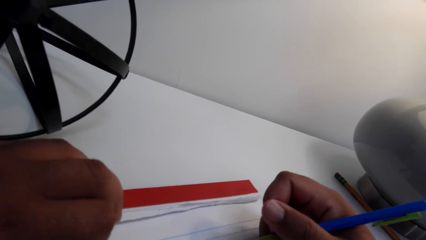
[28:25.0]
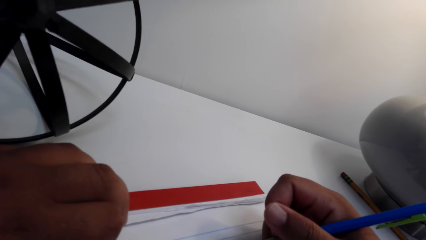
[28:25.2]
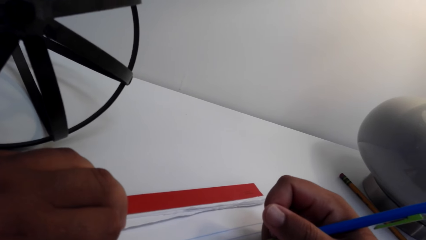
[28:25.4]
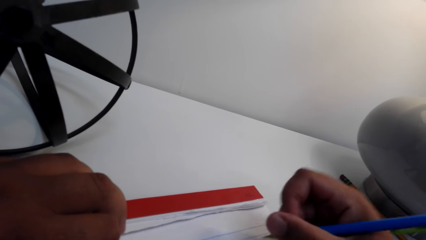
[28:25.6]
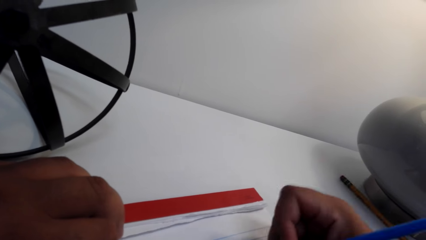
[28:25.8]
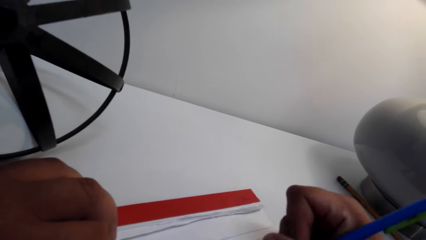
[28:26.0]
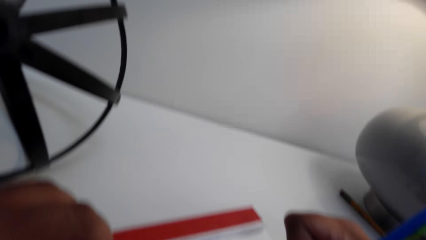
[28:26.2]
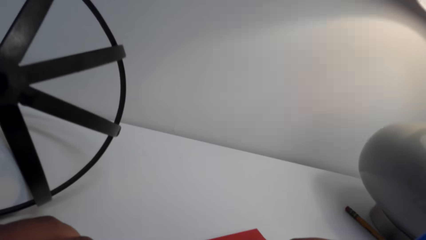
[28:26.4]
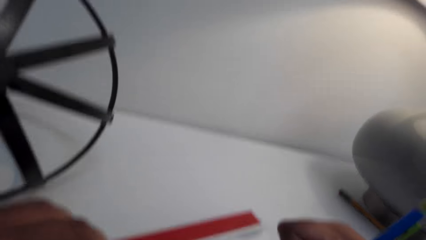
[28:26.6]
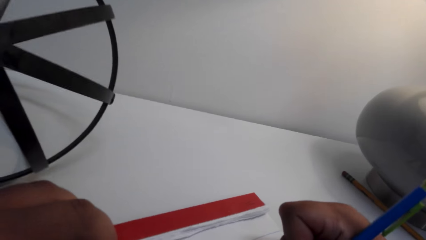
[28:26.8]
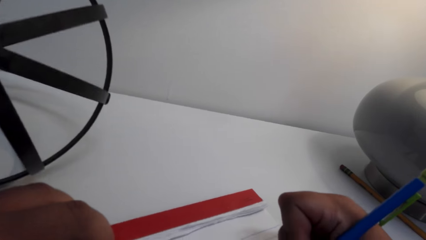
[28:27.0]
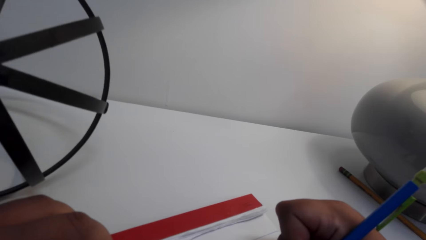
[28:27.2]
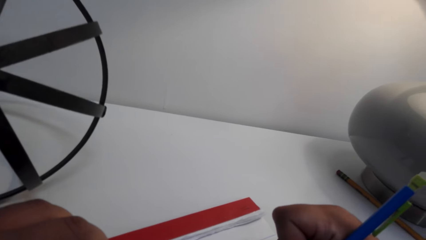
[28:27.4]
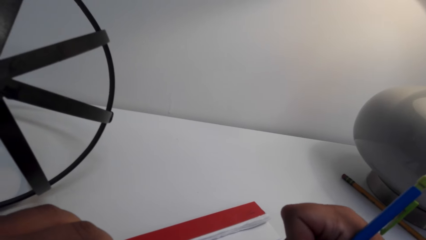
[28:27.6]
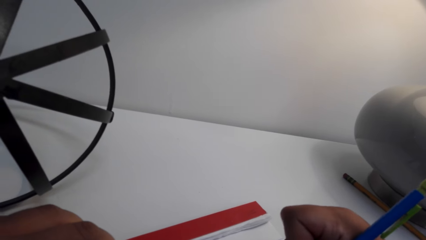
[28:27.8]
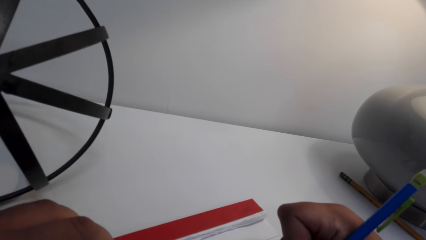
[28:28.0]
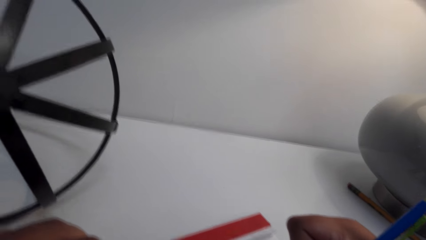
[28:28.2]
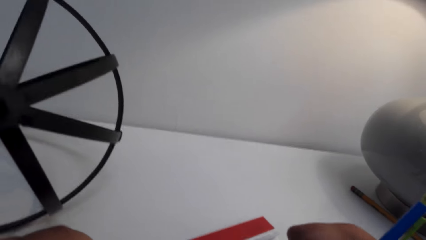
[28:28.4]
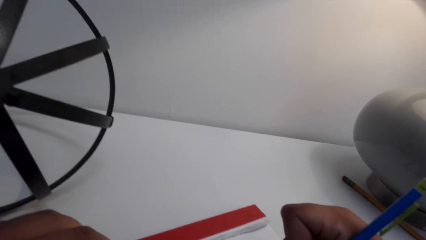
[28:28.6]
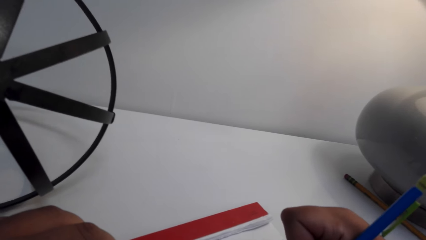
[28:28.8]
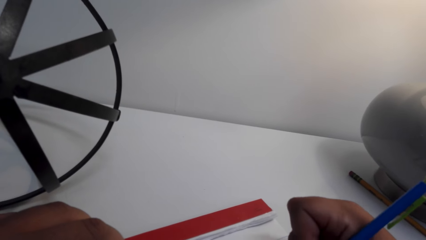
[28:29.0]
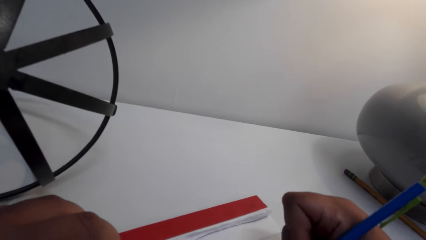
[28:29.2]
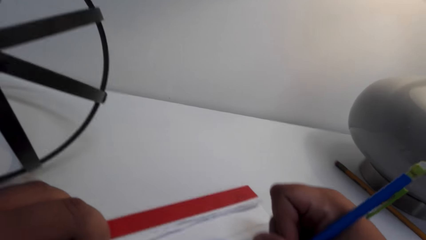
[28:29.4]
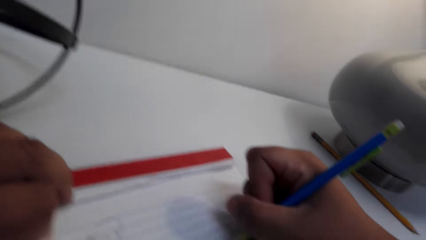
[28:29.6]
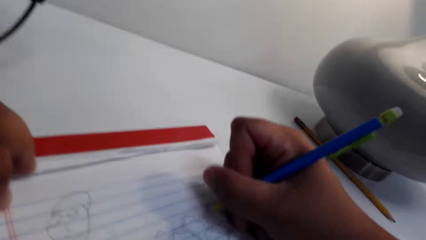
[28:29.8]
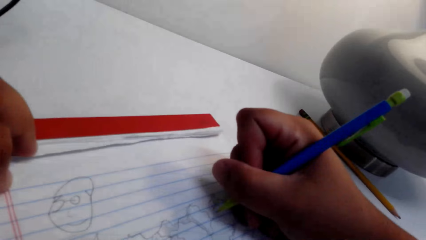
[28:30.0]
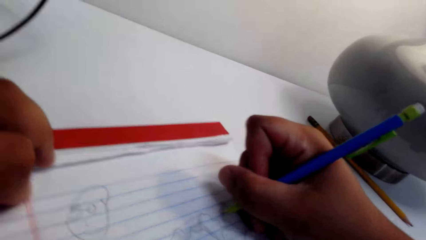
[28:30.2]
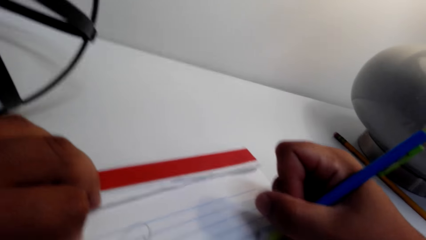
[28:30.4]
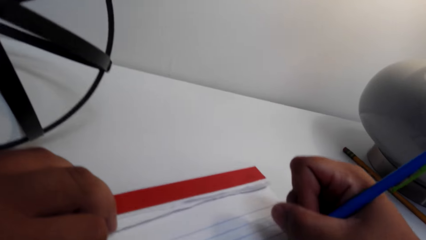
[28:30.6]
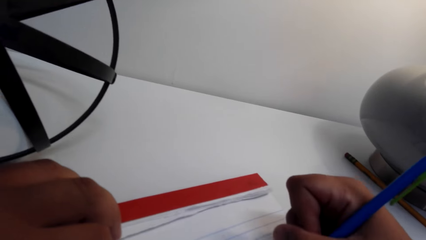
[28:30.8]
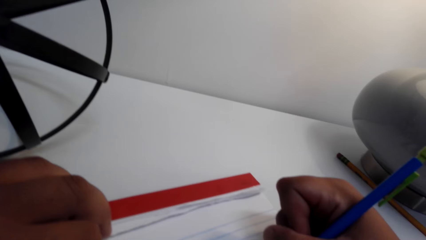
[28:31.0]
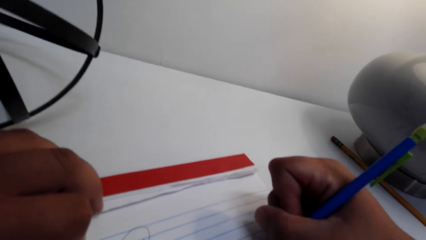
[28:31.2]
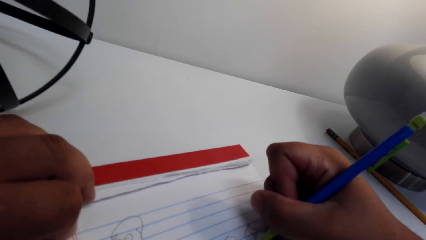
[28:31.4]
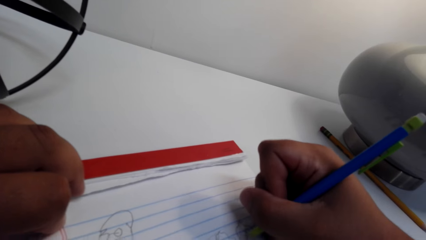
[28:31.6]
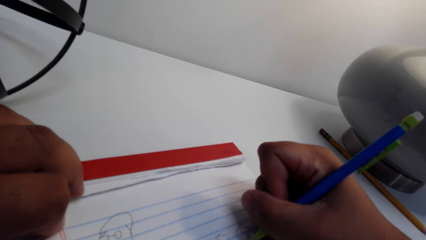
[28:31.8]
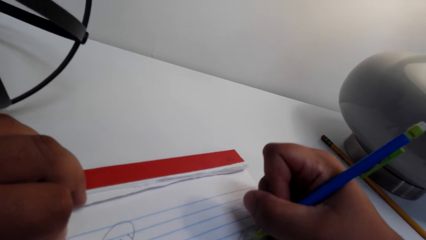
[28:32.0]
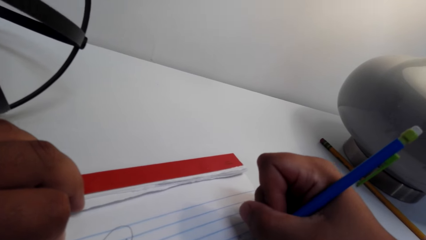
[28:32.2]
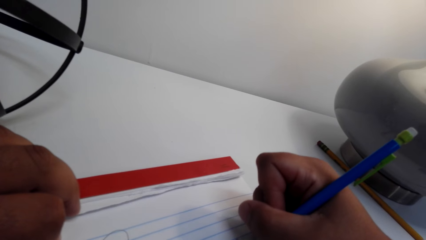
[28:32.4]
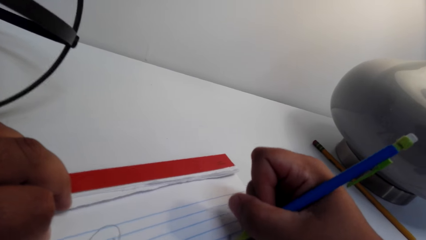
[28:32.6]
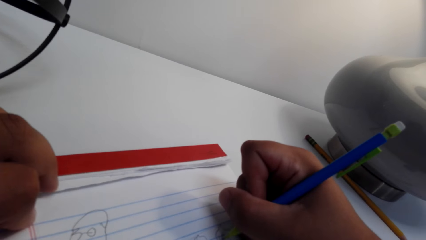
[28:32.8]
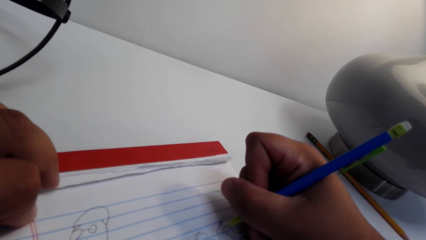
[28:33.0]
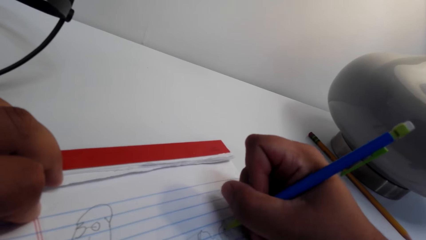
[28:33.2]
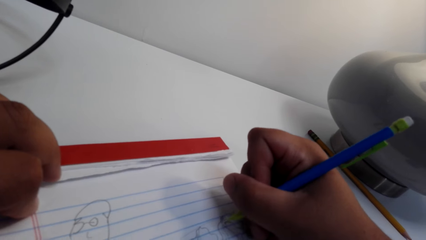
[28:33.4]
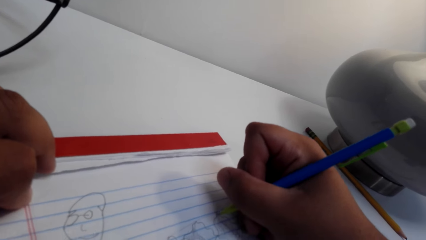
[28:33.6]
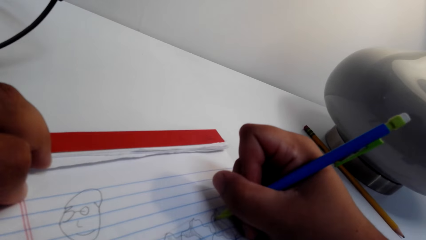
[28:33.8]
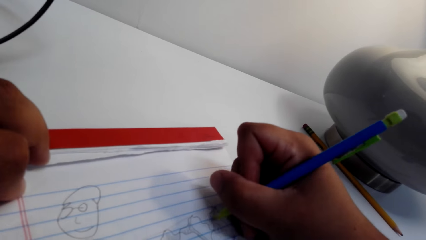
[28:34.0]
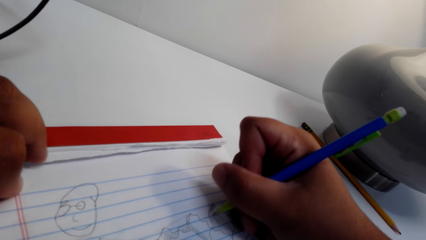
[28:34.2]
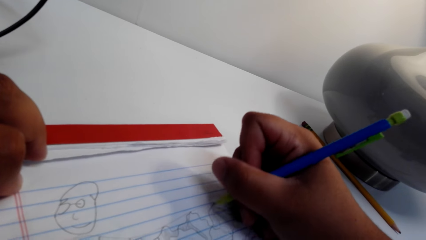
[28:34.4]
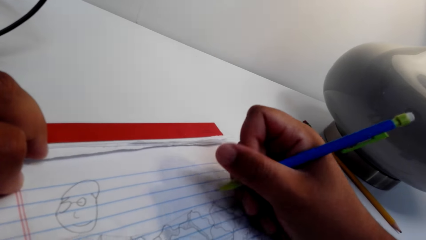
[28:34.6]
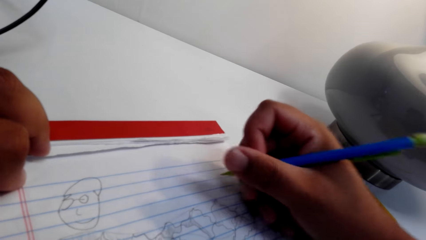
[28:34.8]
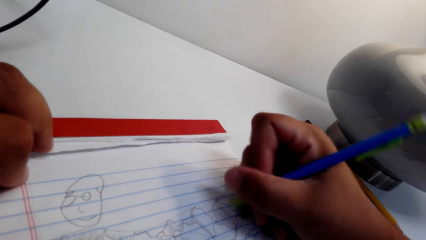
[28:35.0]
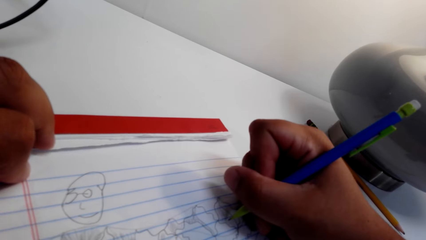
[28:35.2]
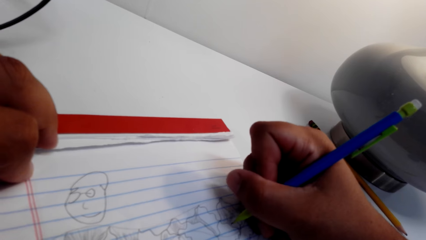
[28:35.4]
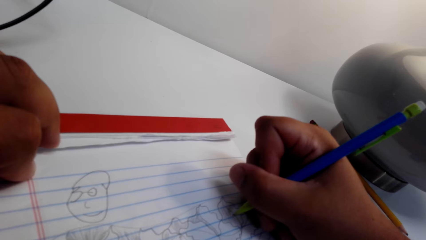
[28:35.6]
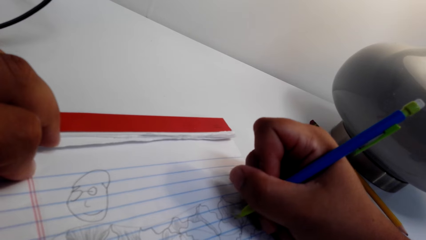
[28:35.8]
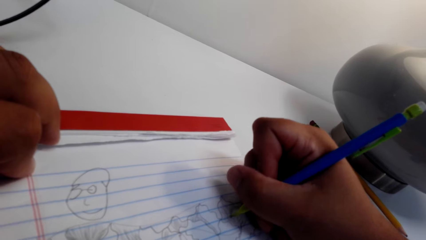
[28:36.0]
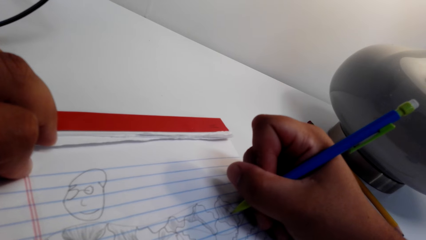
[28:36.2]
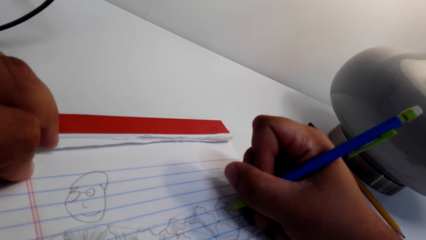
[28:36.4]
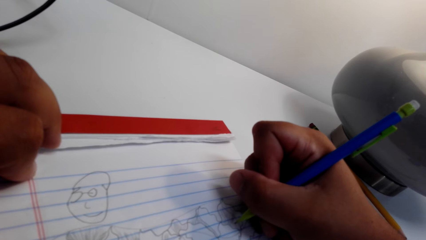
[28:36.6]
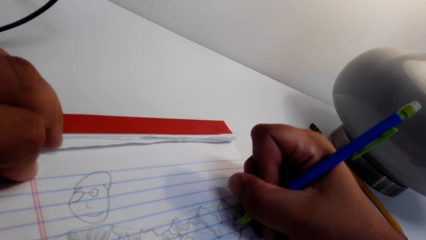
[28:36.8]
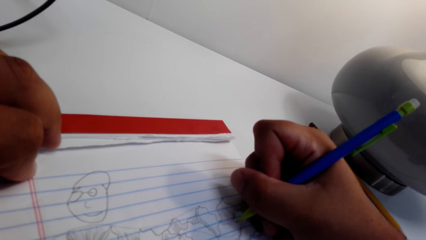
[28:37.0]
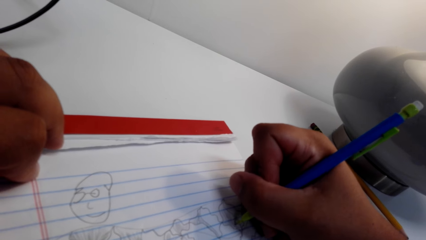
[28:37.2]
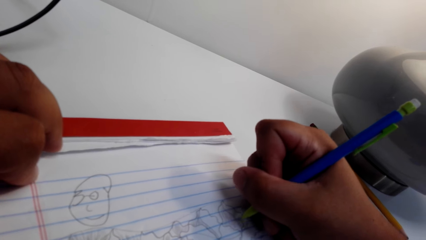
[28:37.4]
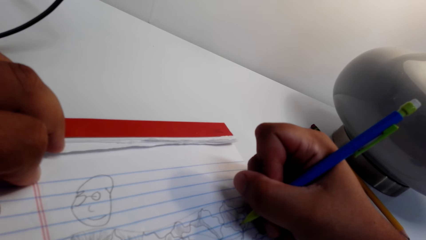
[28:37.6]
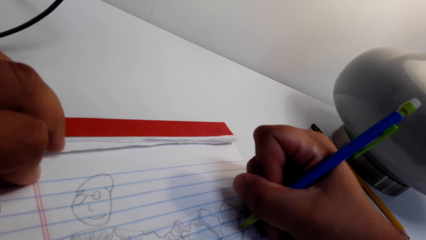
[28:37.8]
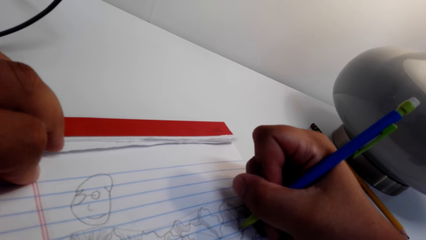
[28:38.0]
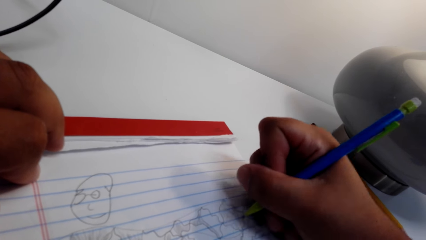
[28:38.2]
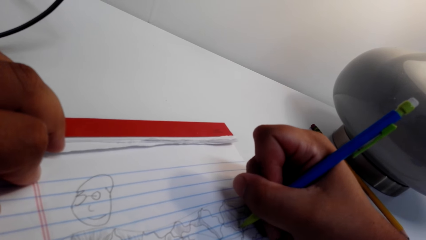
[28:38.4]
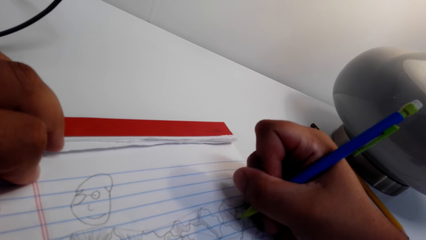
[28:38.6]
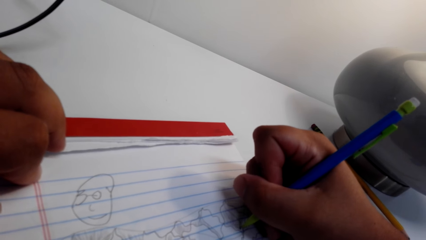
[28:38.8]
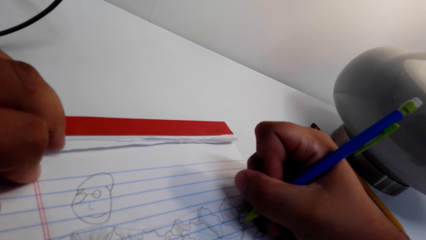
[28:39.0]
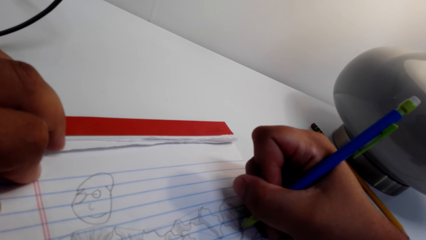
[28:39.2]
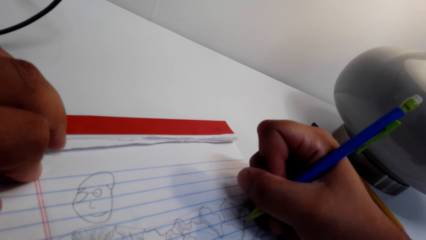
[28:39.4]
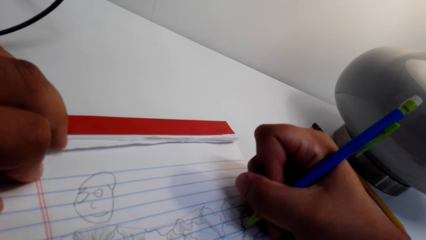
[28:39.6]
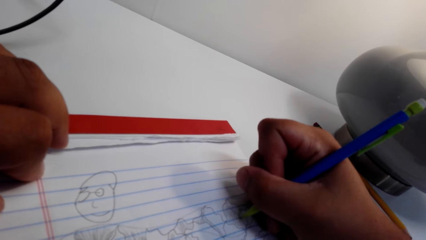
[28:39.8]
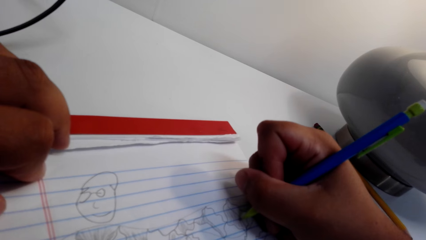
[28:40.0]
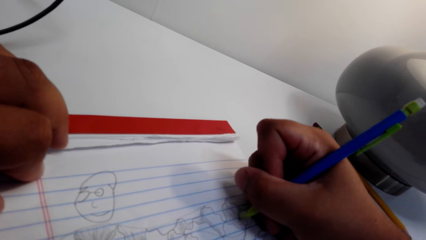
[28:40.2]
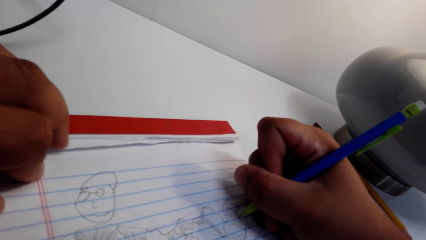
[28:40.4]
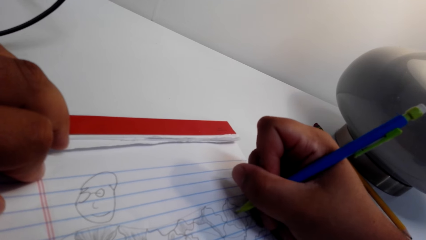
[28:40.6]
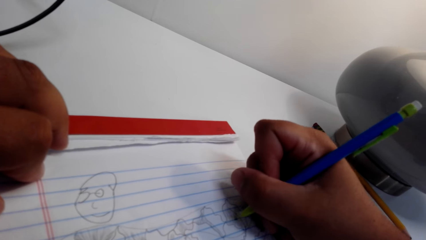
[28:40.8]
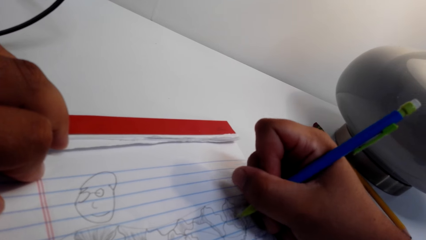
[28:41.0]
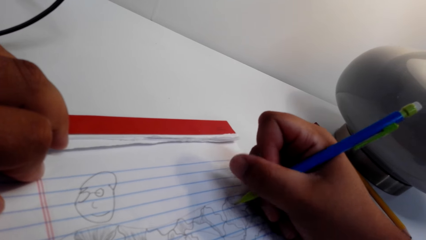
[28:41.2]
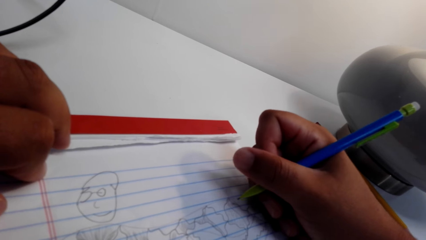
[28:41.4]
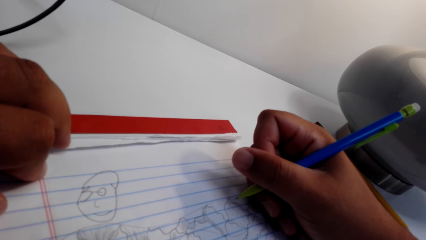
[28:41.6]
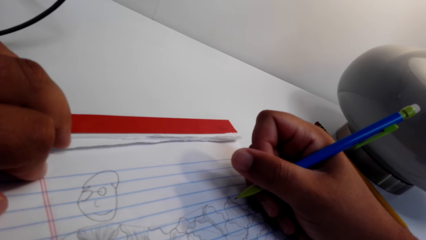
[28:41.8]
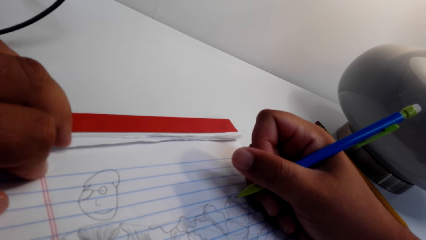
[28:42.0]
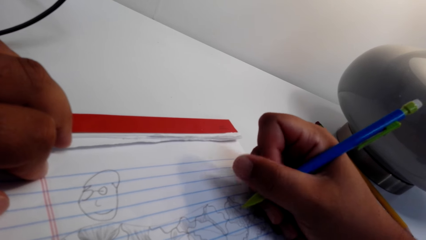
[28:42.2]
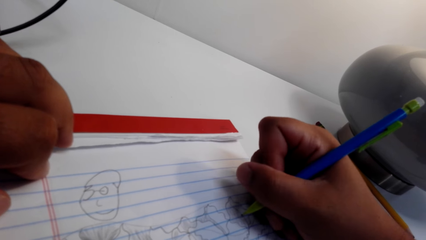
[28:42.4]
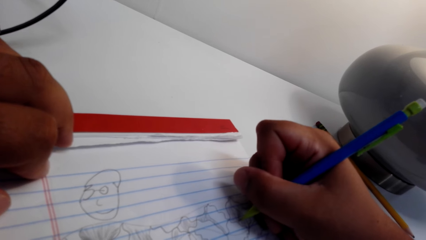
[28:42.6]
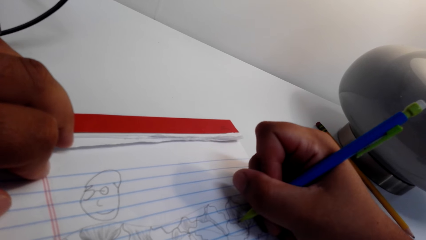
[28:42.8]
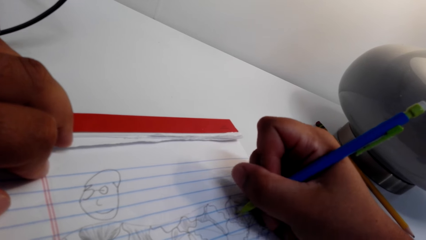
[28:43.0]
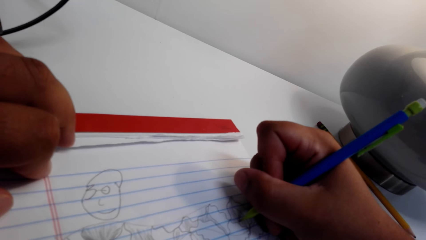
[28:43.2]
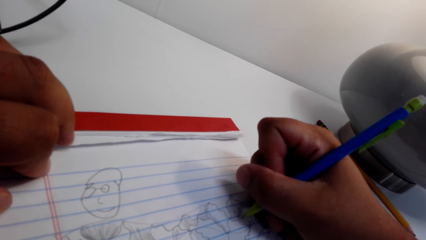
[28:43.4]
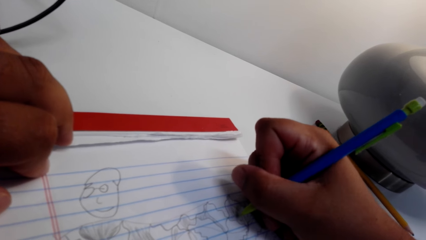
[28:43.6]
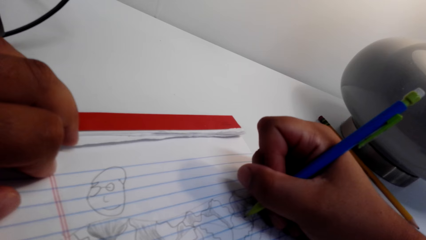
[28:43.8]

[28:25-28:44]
The camera wearer draws on the exercise book.
